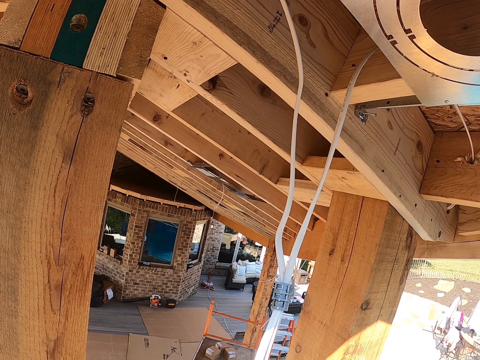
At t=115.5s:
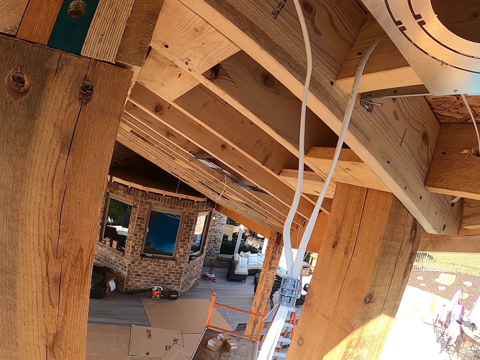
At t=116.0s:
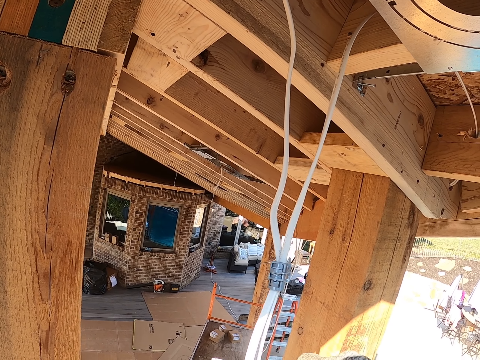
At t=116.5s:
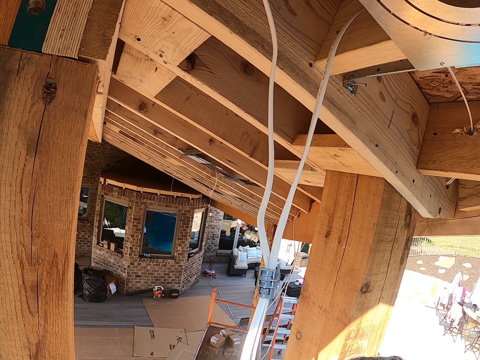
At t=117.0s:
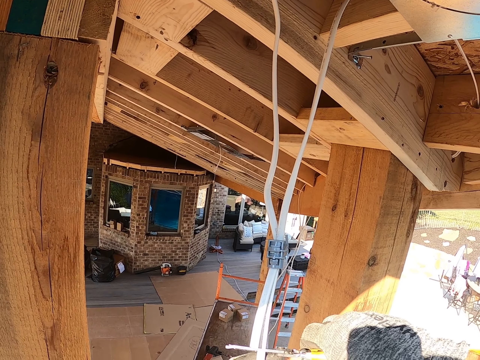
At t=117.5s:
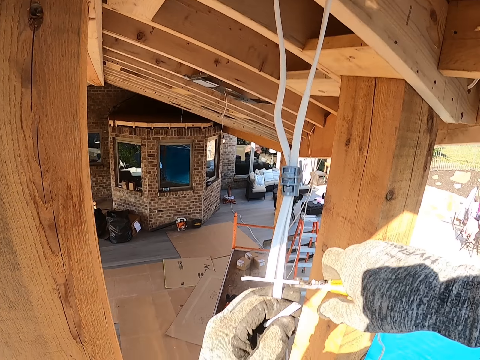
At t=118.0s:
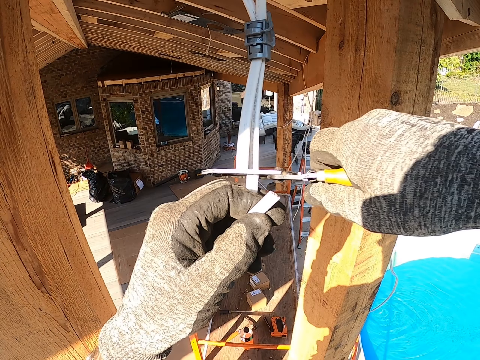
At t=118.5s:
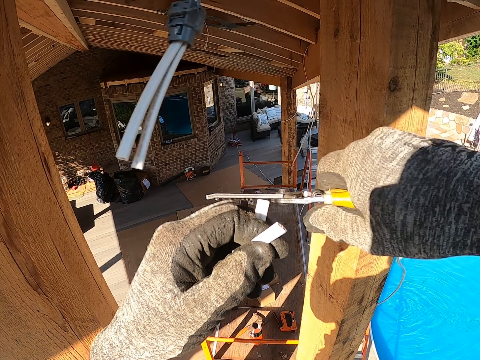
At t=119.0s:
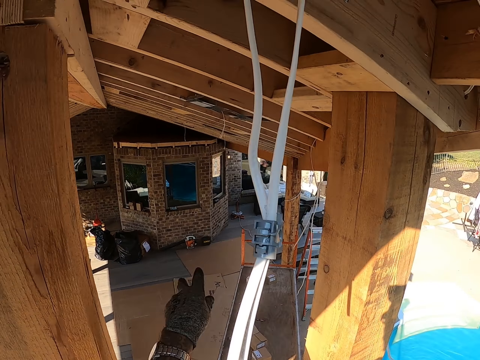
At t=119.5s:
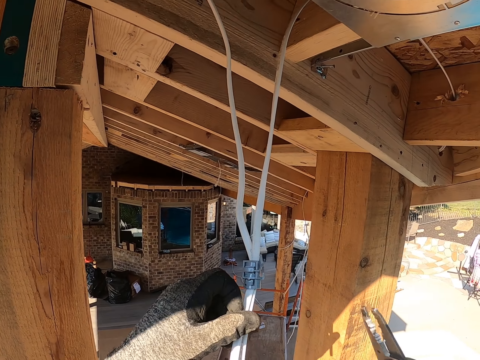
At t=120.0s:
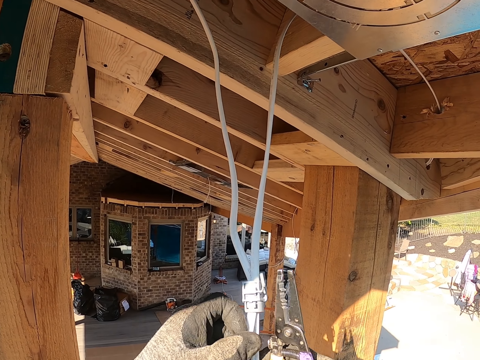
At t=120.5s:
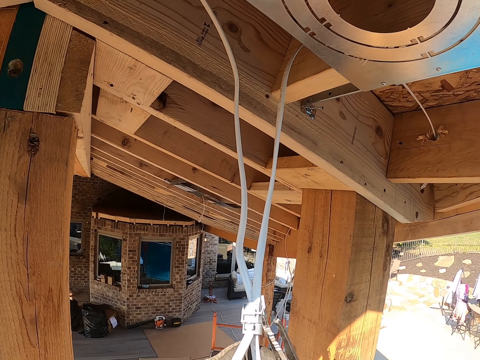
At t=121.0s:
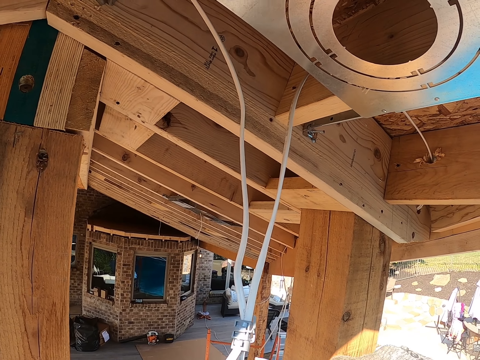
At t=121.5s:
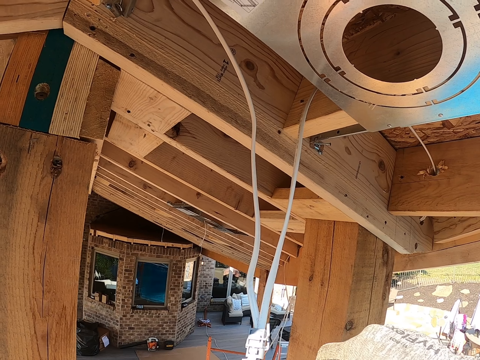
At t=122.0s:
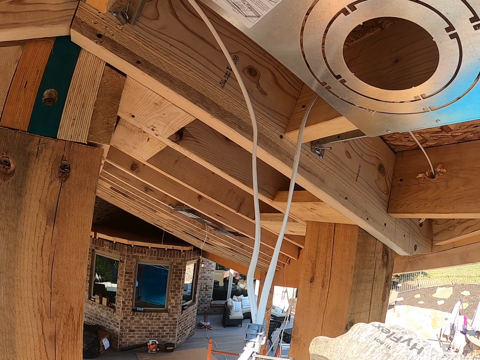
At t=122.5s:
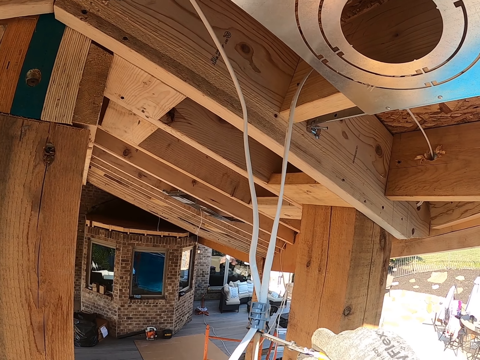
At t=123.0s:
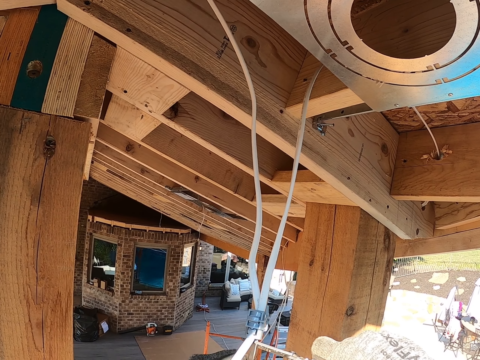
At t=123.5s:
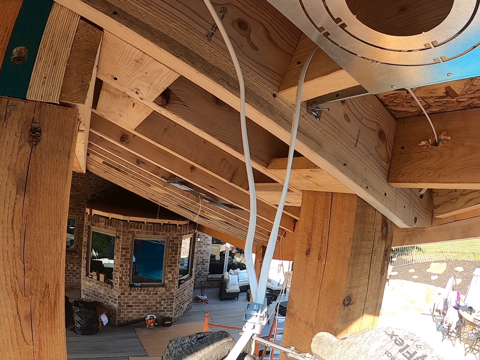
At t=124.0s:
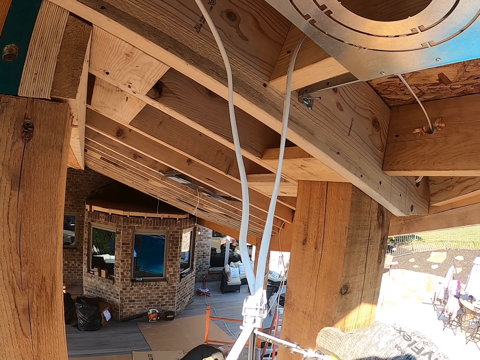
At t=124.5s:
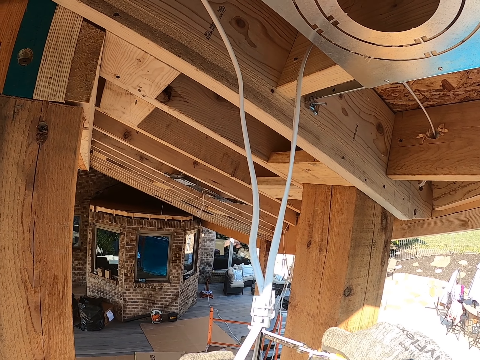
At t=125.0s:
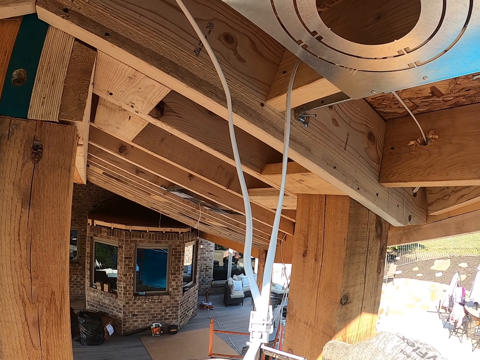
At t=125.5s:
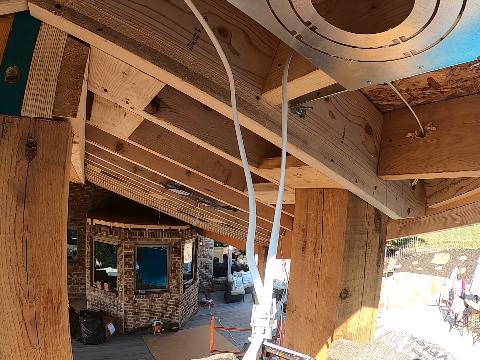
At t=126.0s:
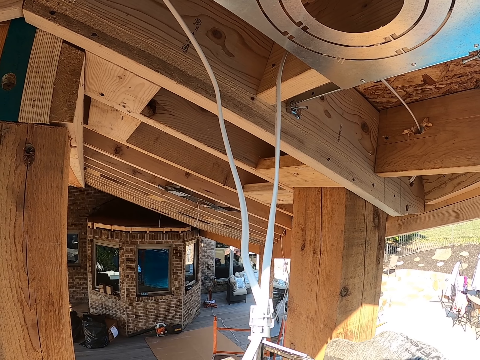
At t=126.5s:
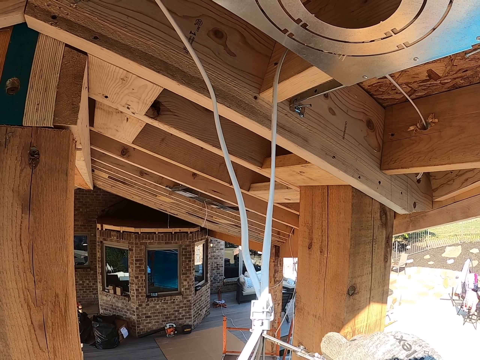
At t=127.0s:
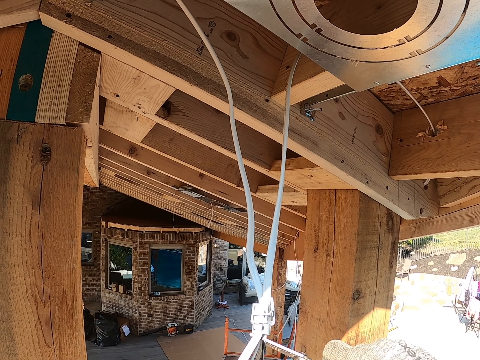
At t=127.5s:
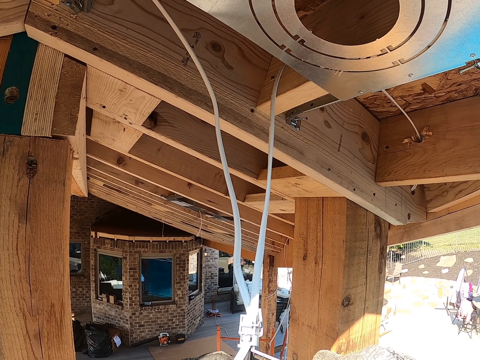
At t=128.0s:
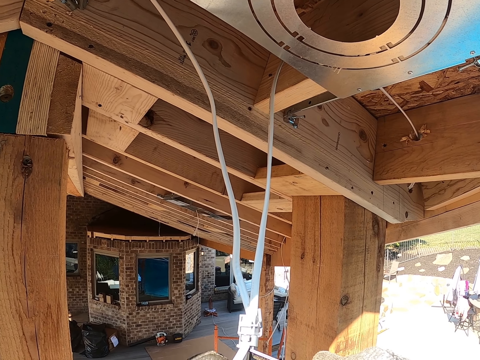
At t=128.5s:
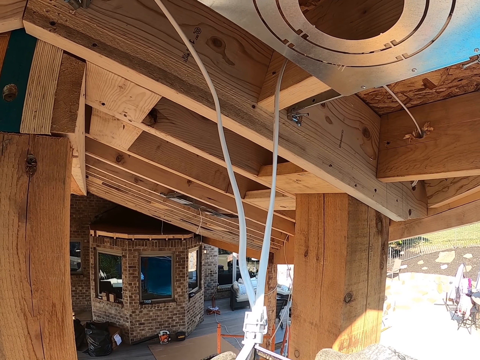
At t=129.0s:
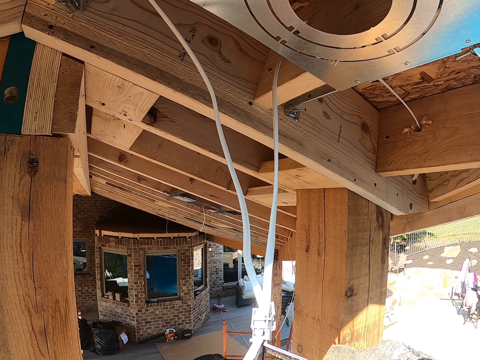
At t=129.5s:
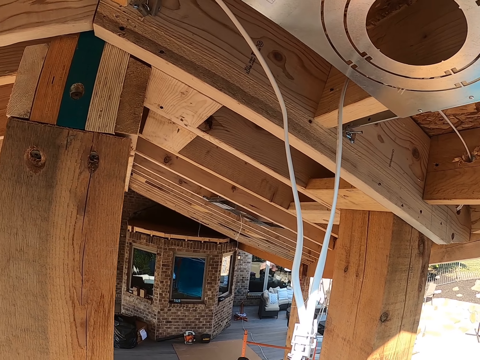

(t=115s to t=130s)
The camera wearer holds the cables. They cut the cables with scissors. They hold the hanging cable. They trim the cable. They repair the cable.

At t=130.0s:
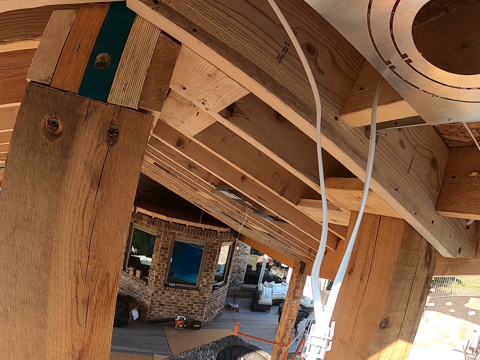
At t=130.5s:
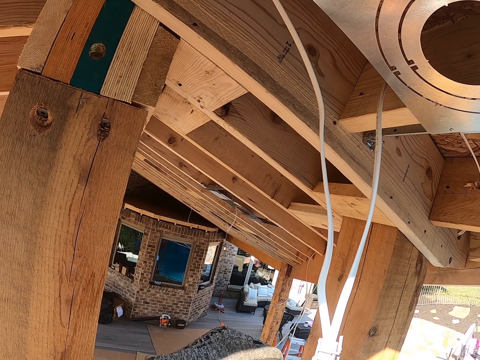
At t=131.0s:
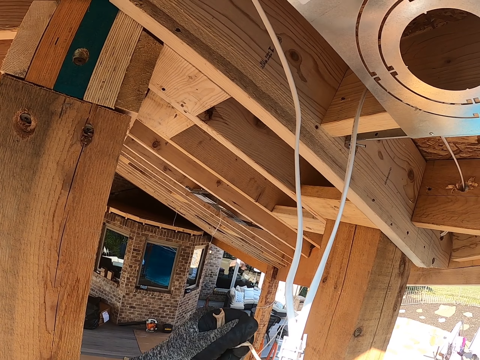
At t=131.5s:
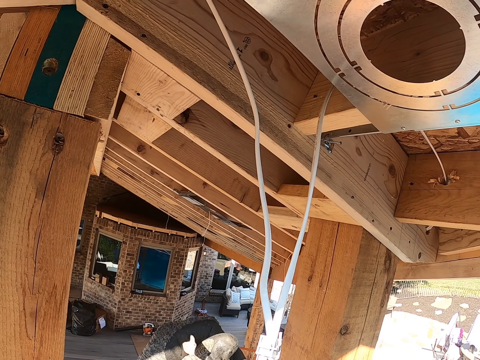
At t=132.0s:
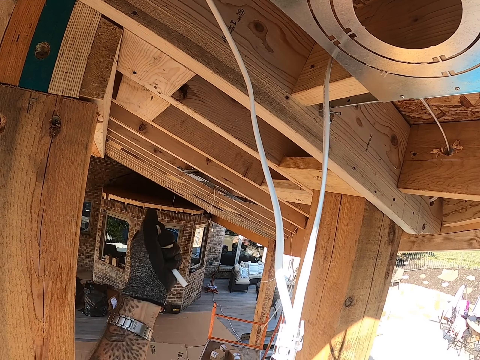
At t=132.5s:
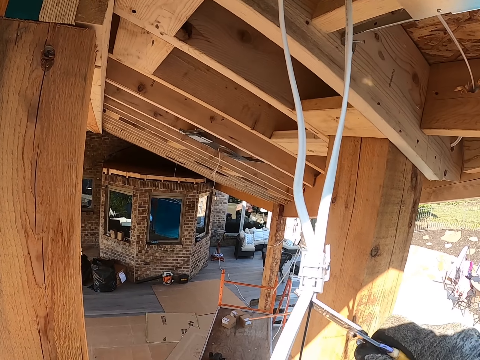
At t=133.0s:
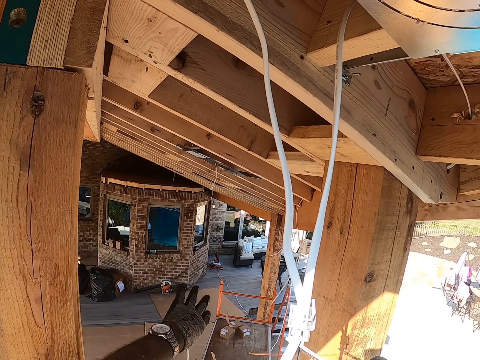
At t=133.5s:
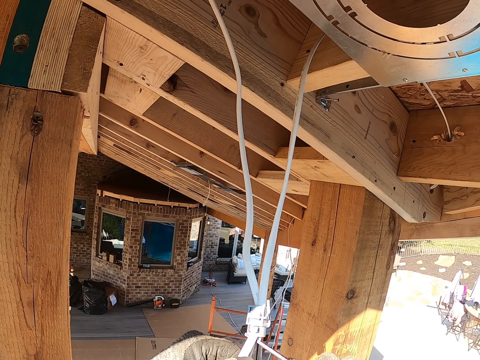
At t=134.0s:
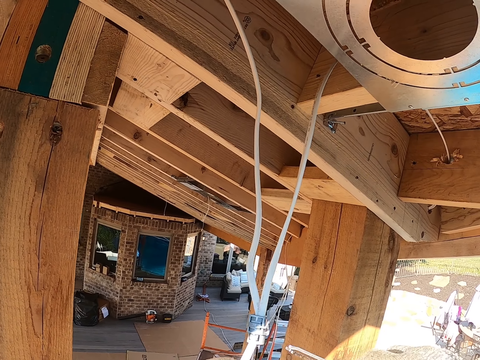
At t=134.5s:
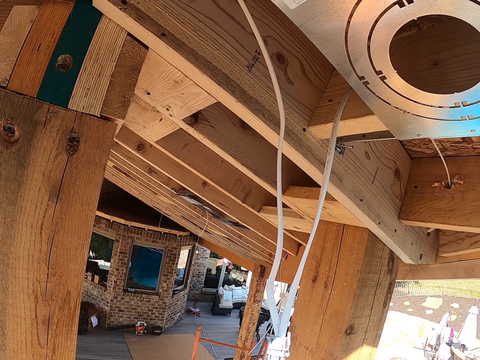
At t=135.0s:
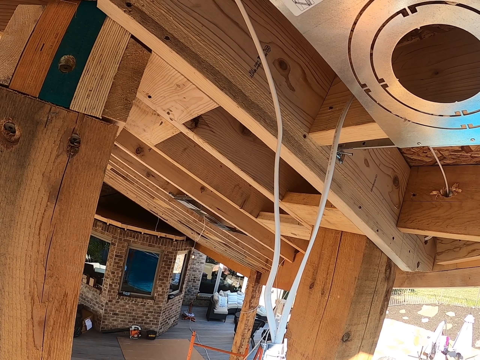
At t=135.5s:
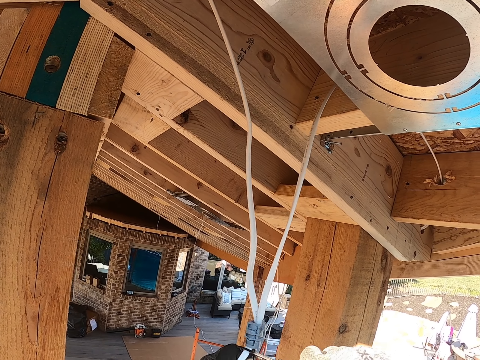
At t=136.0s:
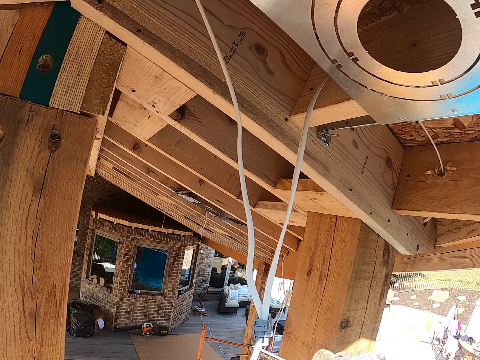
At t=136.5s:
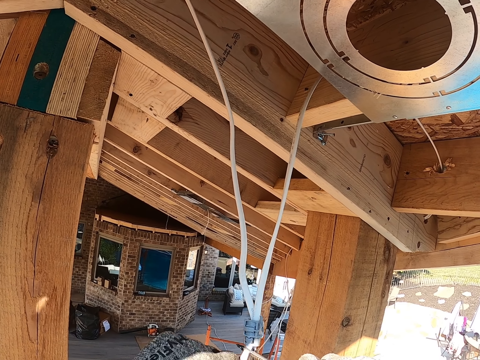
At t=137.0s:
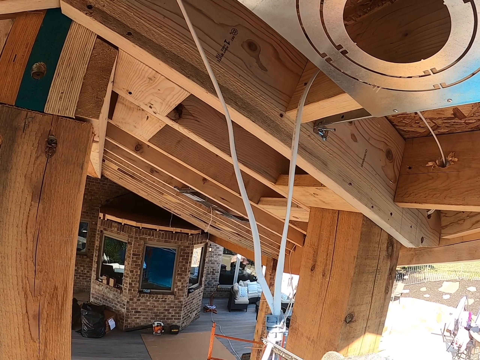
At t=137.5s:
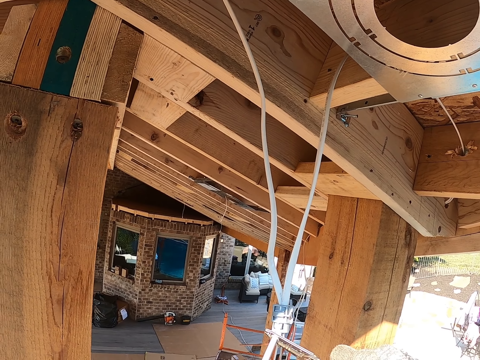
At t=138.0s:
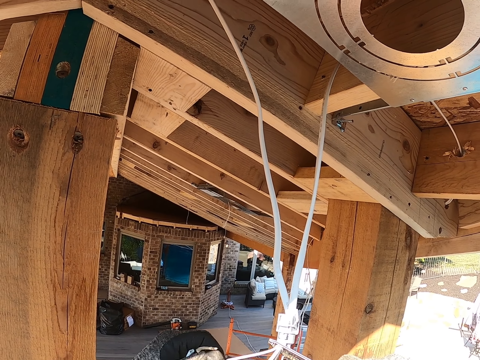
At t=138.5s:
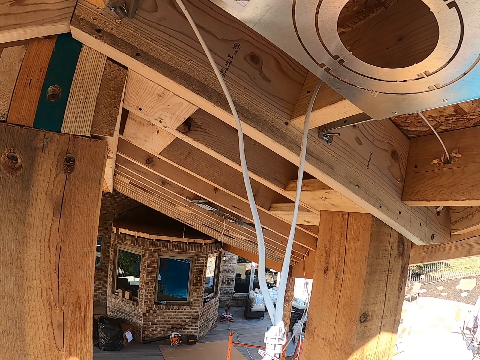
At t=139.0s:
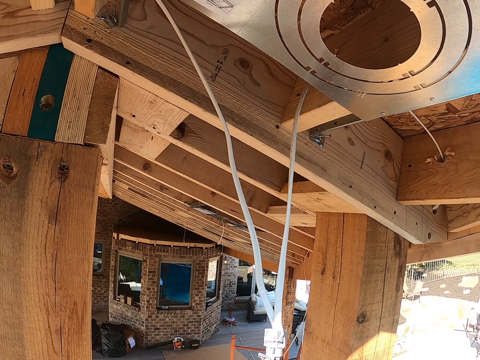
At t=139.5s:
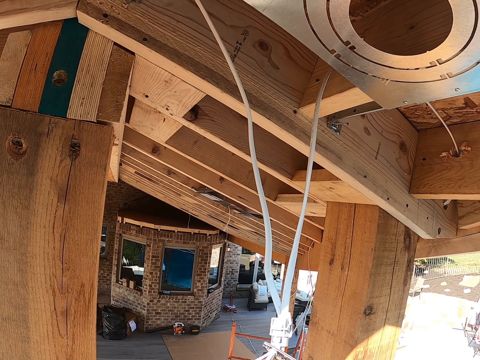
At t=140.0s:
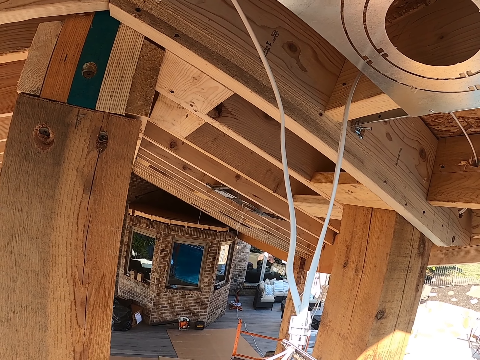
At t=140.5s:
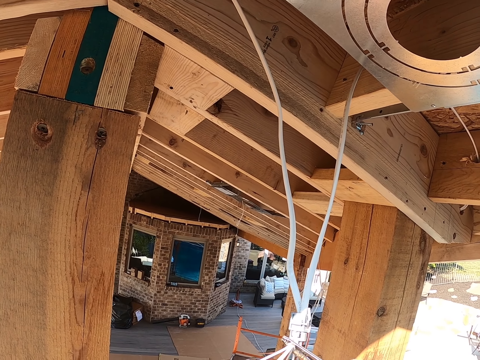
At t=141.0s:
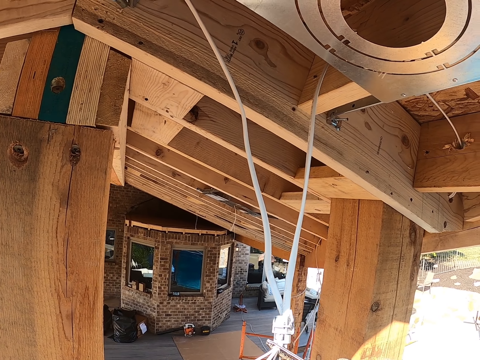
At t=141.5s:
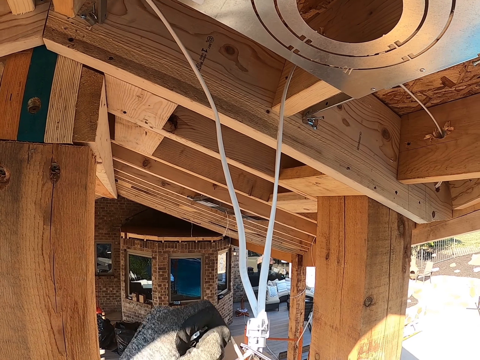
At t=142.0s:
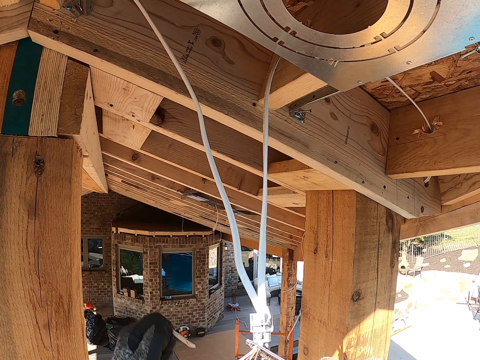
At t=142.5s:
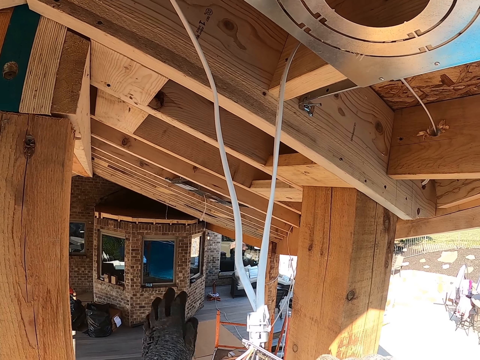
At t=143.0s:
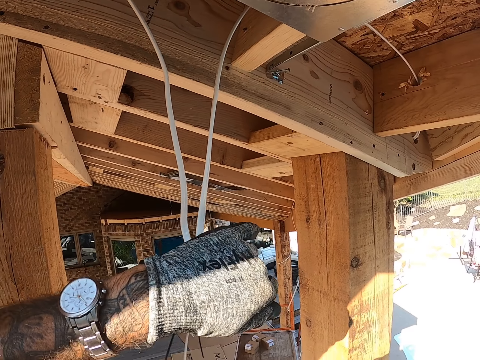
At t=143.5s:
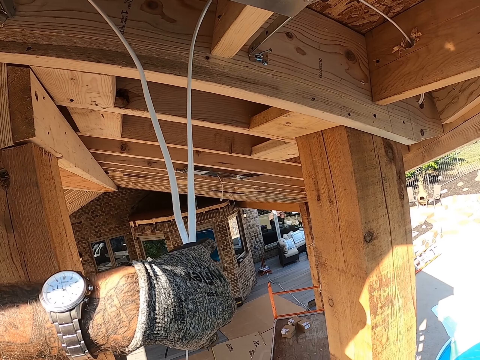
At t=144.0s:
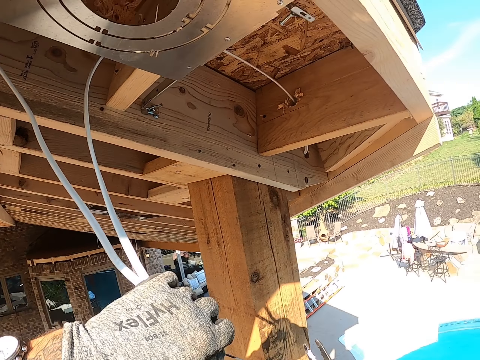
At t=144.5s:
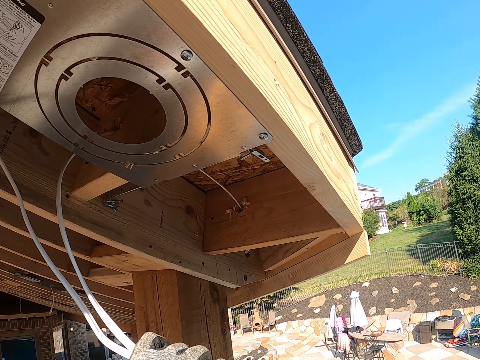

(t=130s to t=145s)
The camera wearer throws the pieces of cables. They trim the cable. They pull pieces from the cable, throw off the pieces of cable. They hold the cables.
